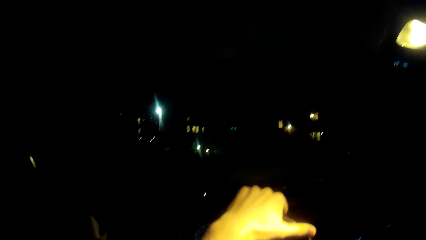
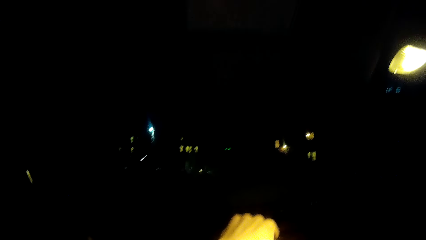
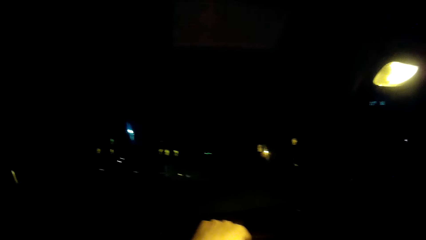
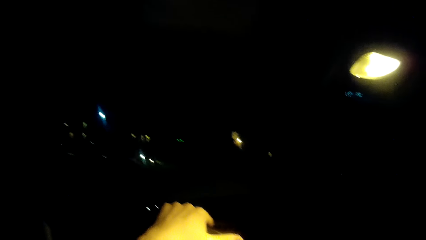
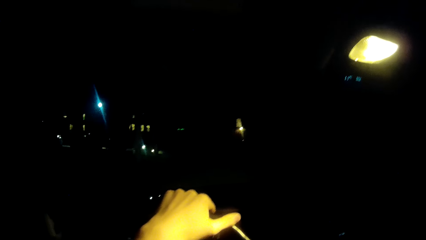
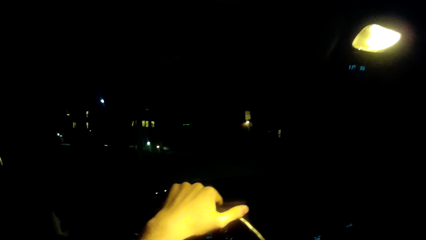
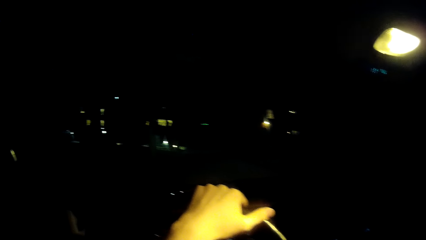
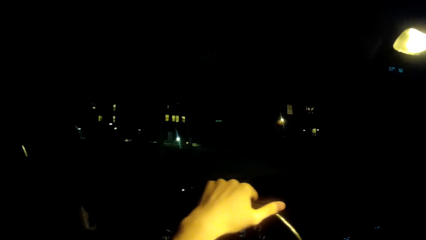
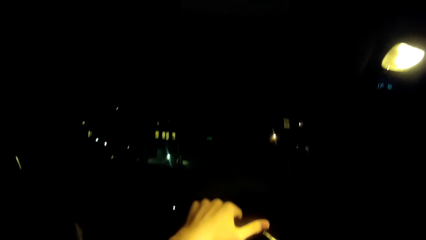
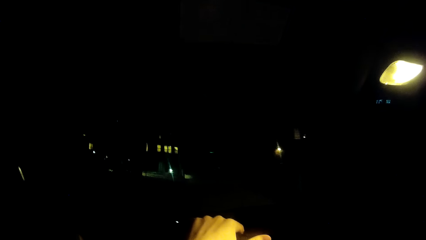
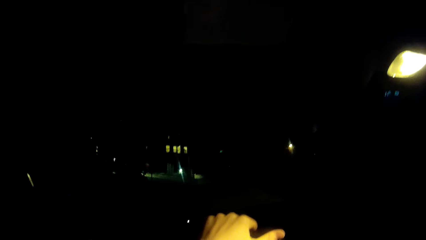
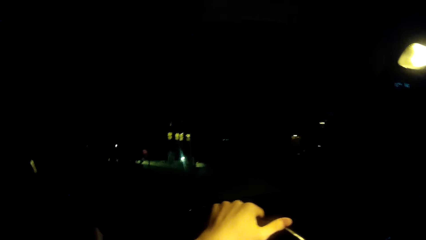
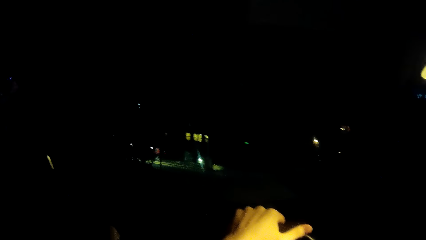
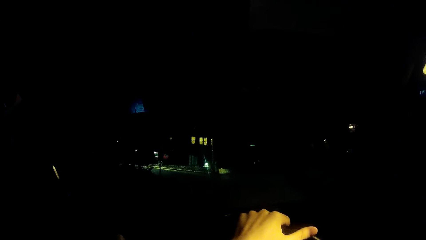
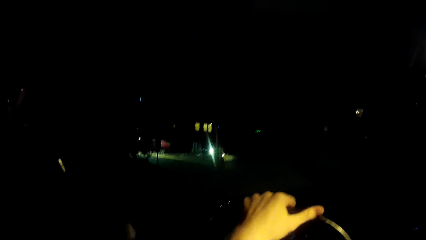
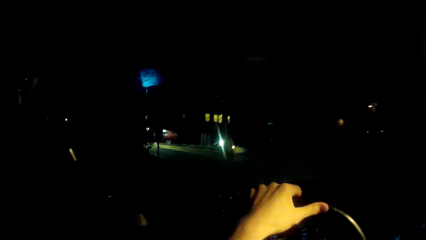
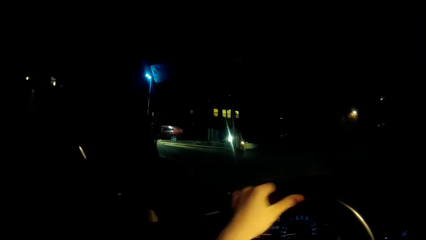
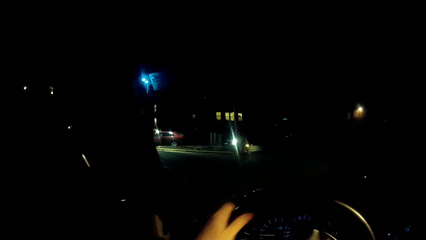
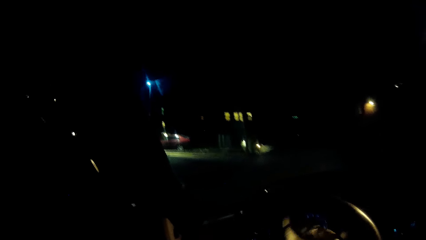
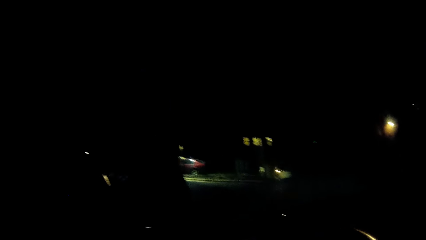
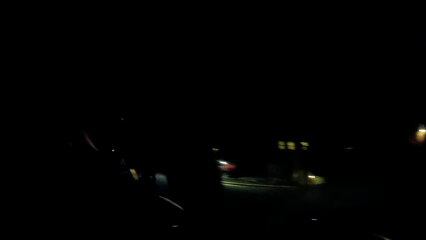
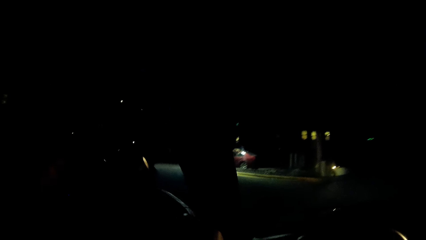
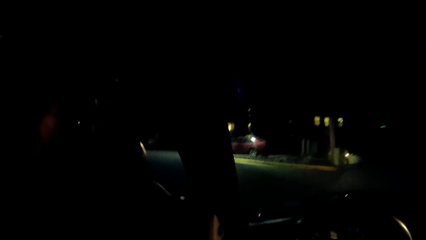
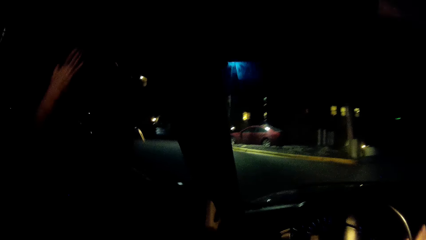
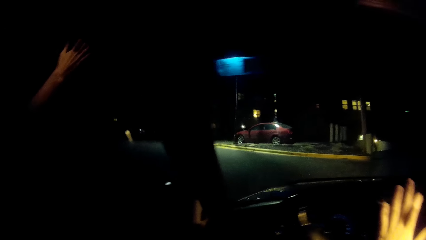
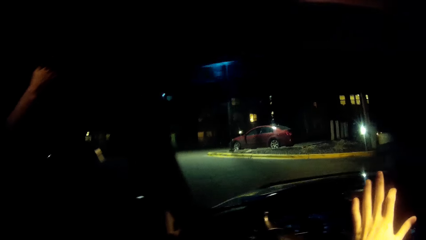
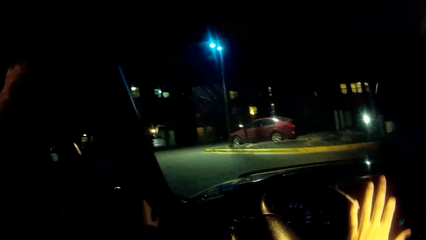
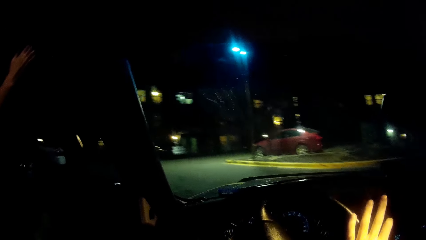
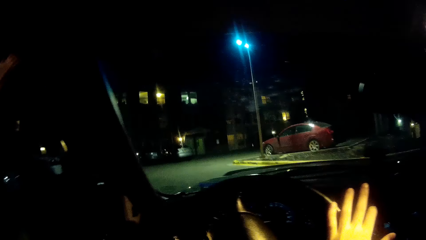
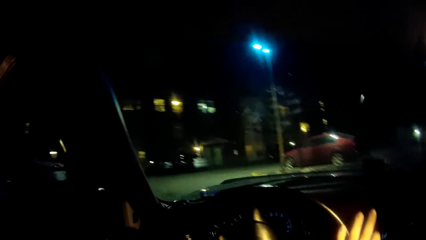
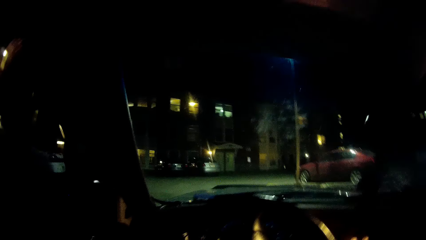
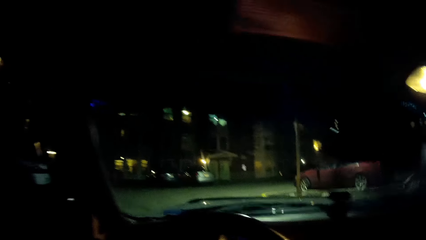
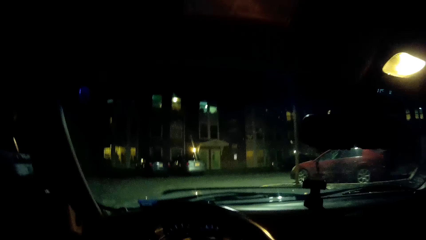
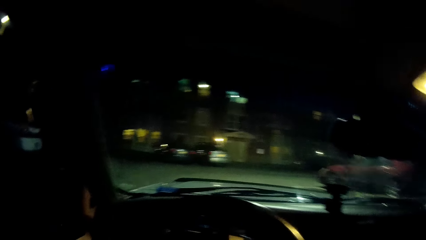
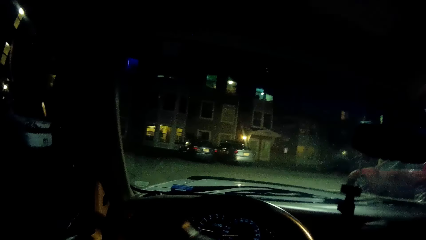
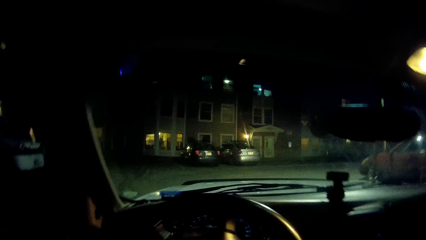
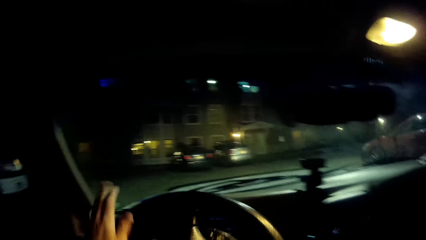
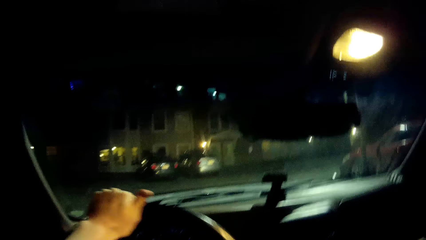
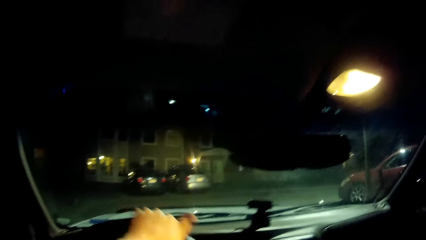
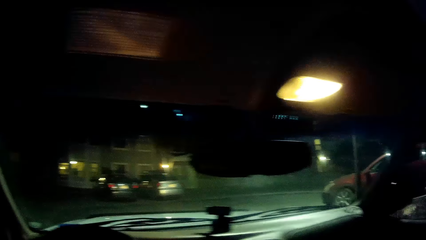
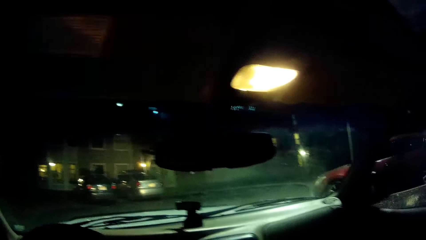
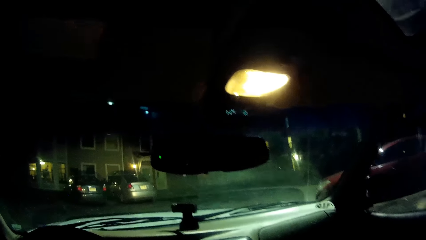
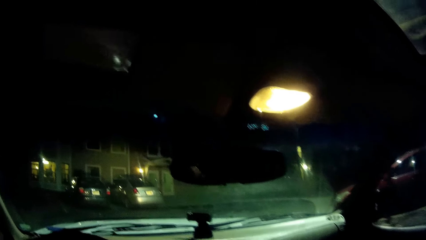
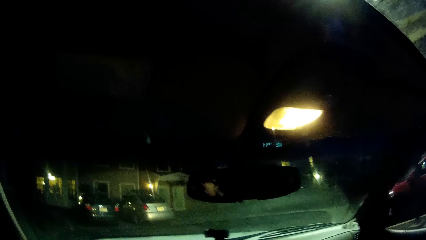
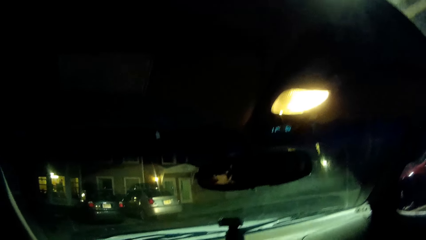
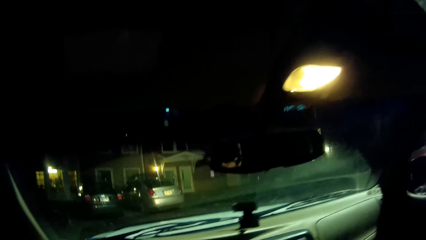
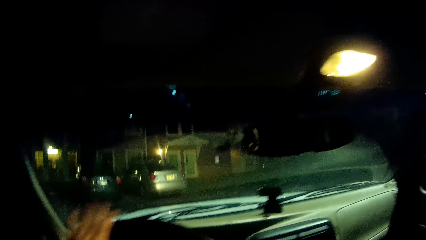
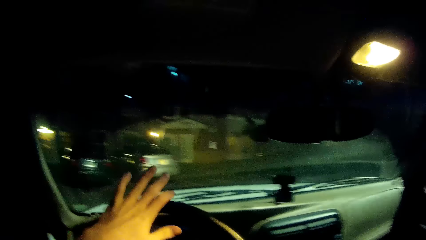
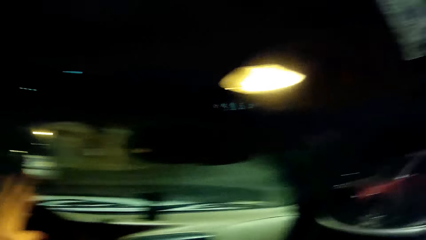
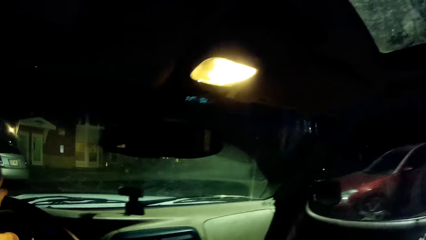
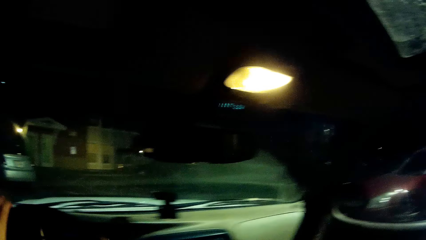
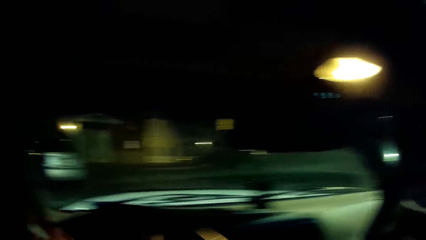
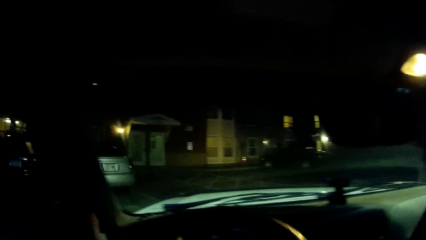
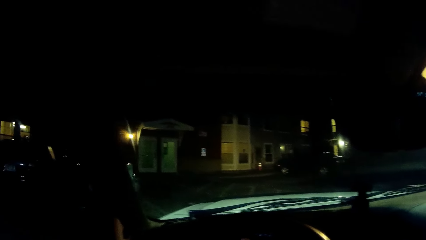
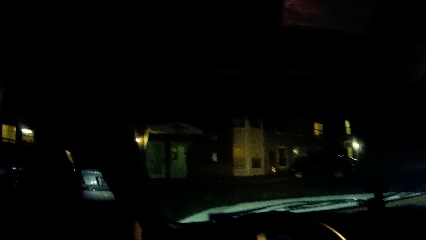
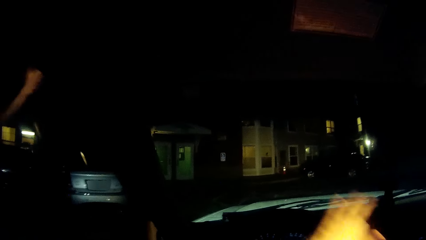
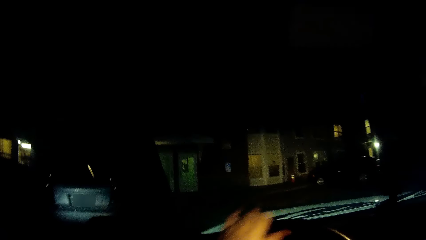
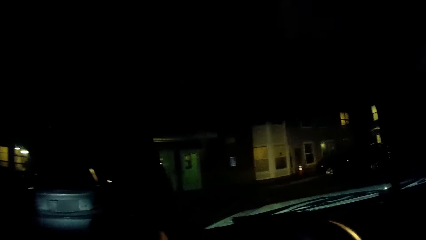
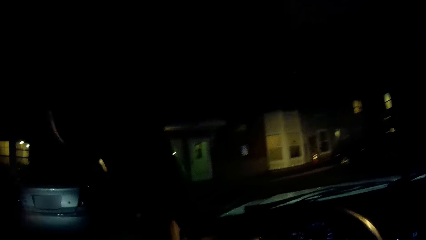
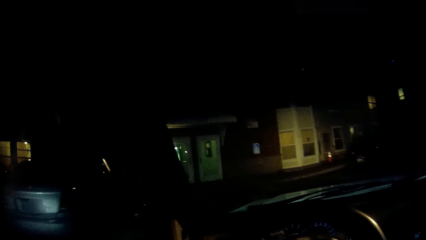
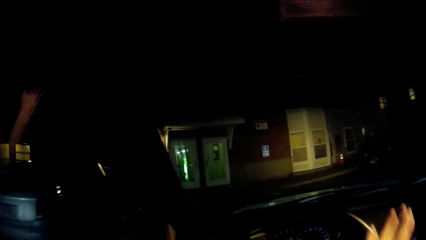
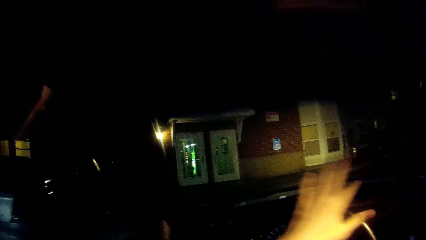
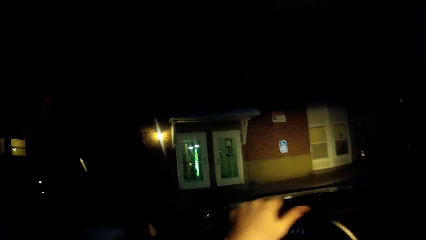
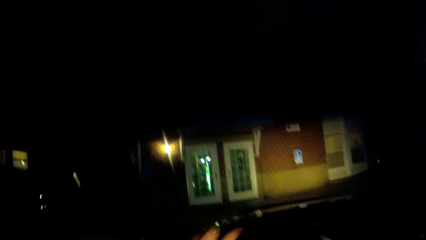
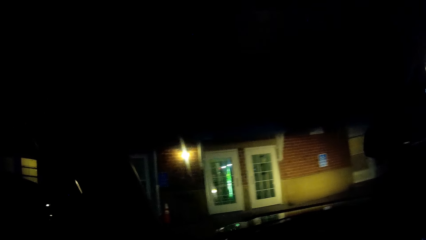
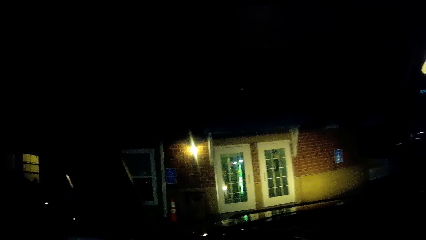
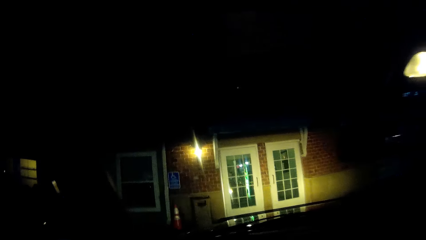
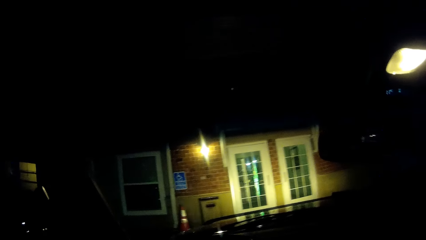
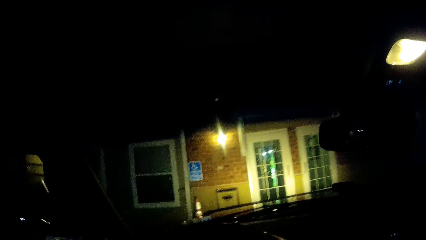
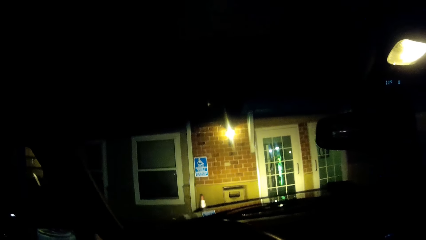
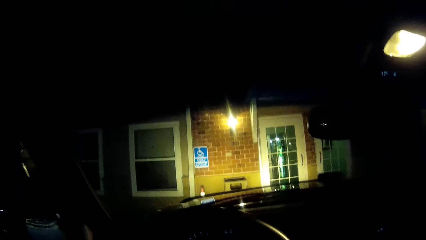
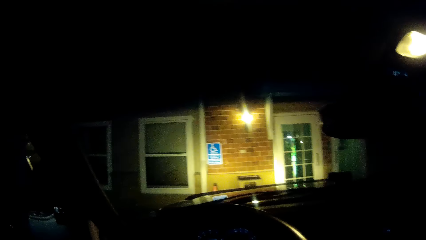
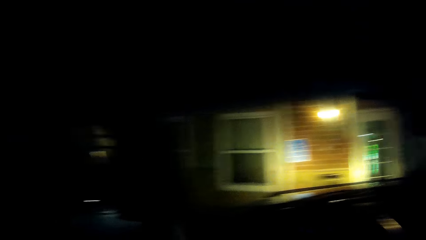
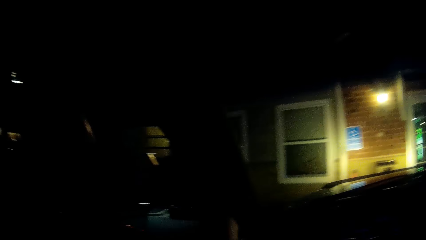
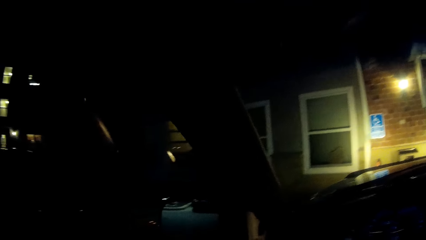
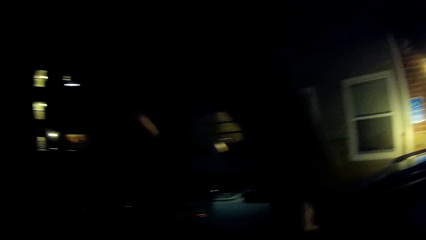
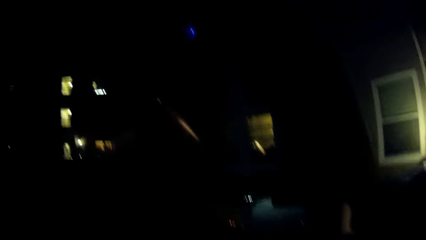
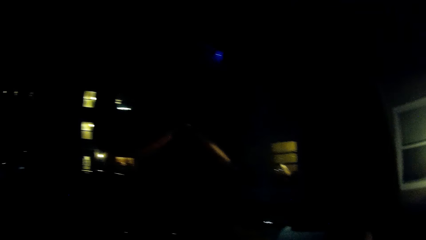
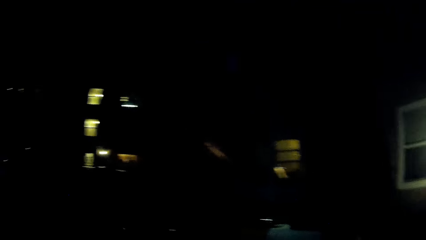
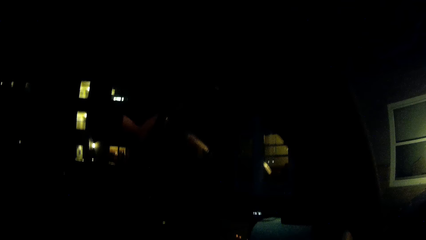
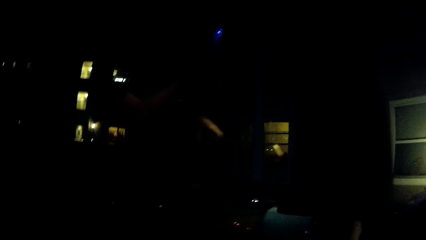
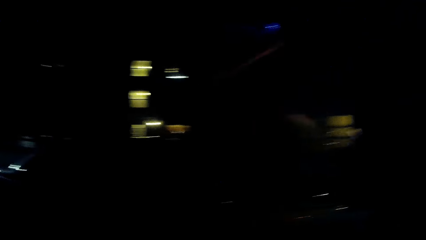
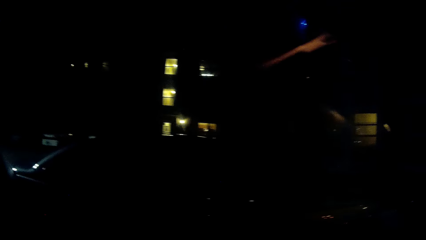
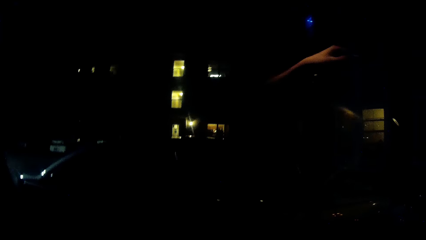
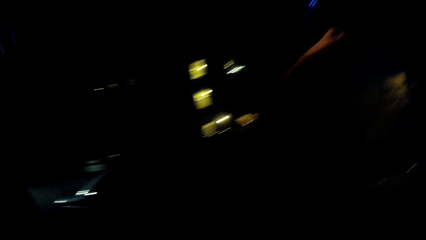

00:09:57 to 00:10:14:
The camera wearer turns the car. They drive towards a driveway of a house. They park in the driveway in front of the house.
